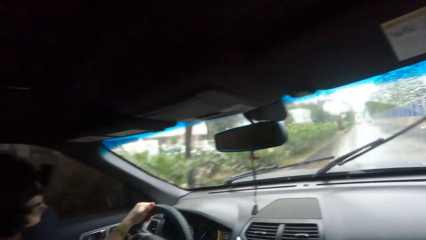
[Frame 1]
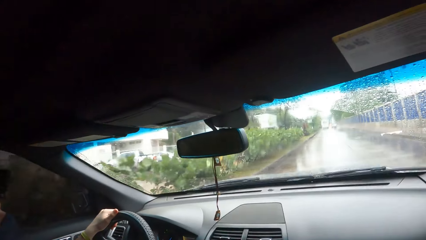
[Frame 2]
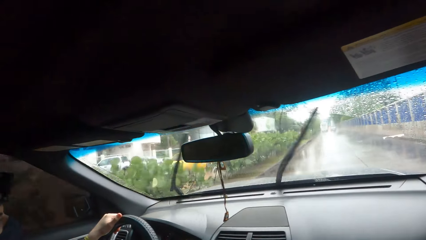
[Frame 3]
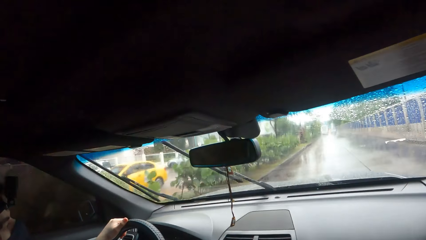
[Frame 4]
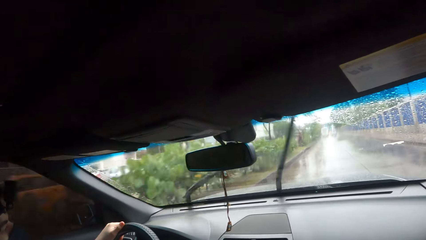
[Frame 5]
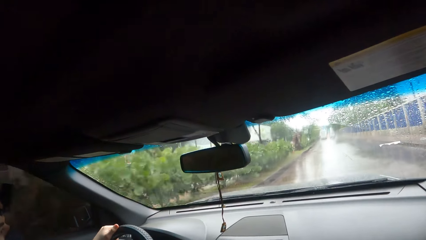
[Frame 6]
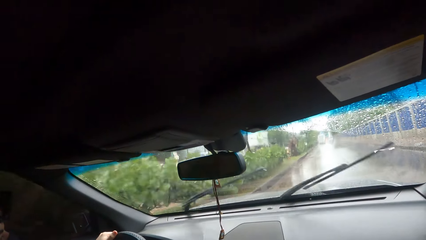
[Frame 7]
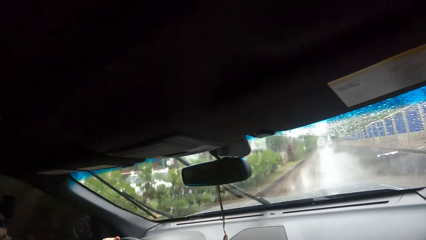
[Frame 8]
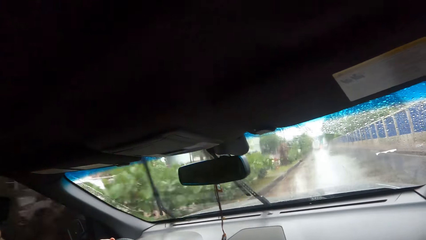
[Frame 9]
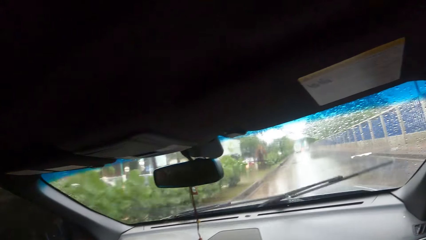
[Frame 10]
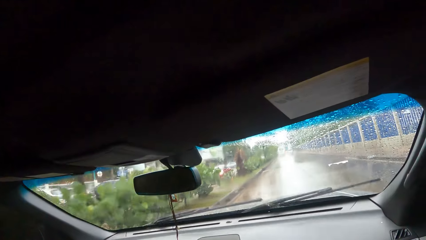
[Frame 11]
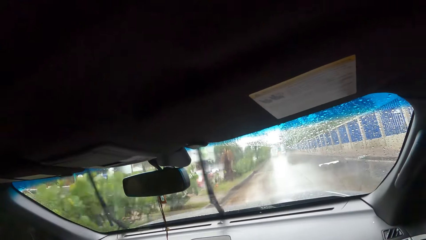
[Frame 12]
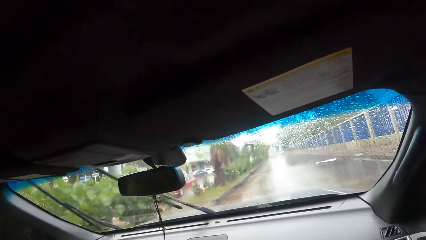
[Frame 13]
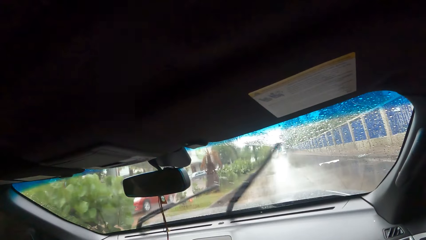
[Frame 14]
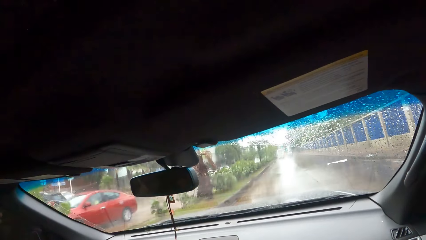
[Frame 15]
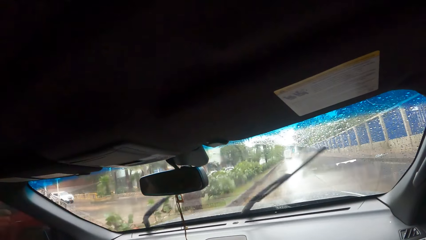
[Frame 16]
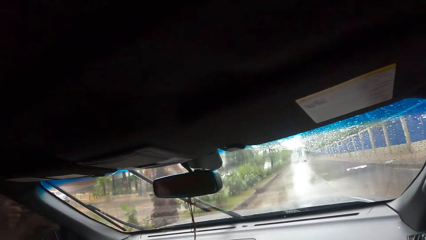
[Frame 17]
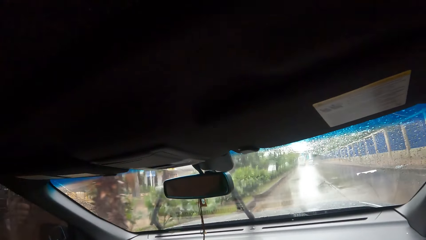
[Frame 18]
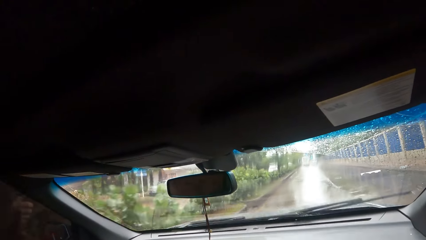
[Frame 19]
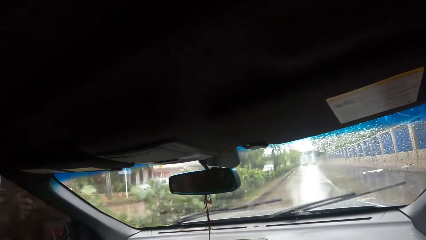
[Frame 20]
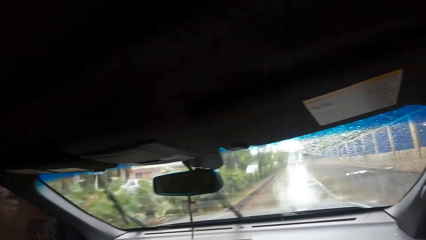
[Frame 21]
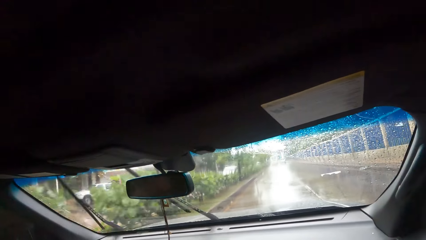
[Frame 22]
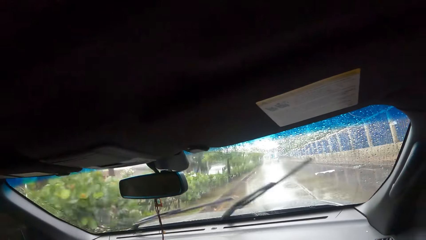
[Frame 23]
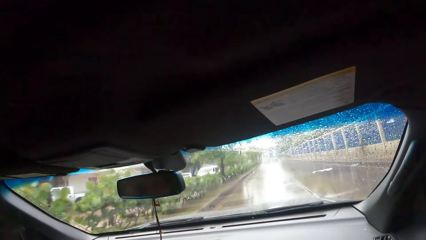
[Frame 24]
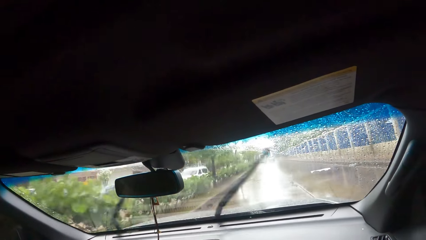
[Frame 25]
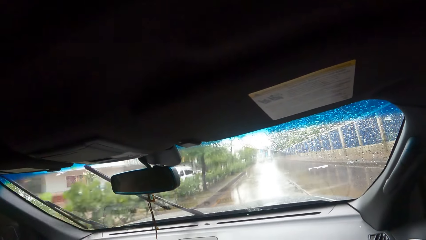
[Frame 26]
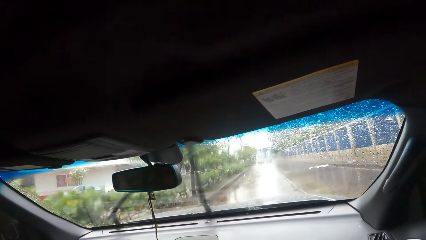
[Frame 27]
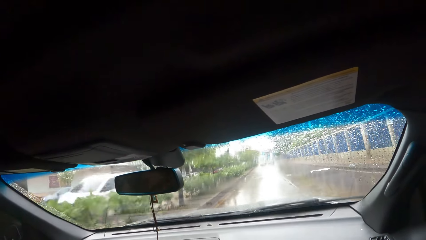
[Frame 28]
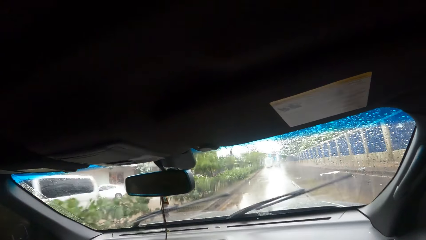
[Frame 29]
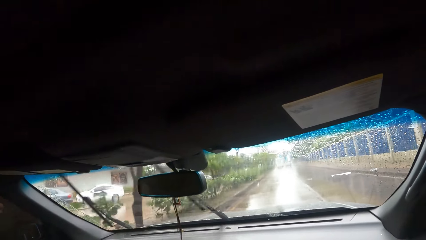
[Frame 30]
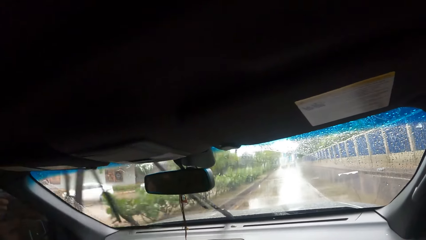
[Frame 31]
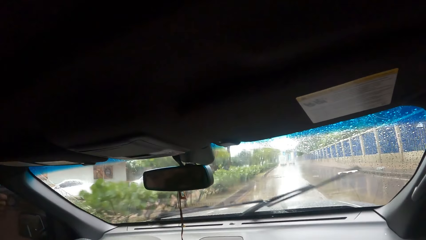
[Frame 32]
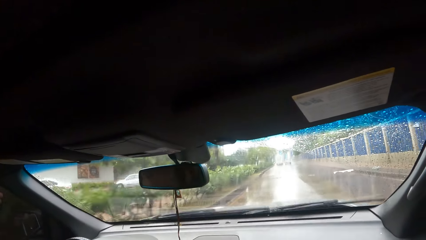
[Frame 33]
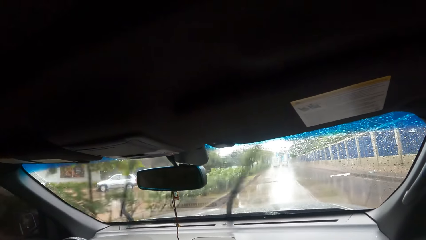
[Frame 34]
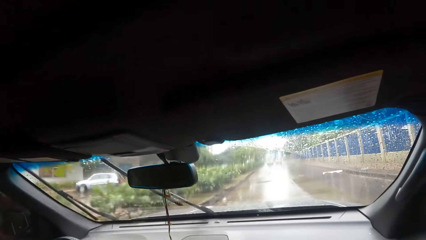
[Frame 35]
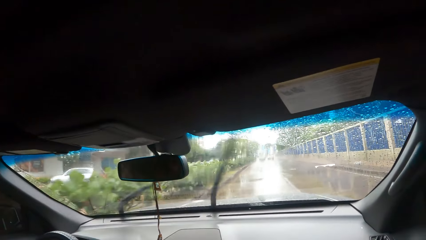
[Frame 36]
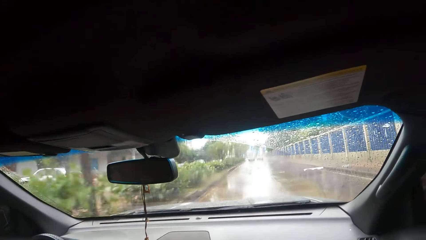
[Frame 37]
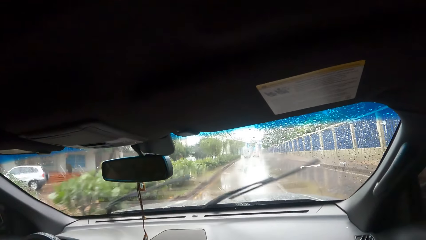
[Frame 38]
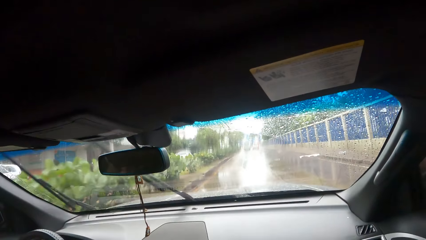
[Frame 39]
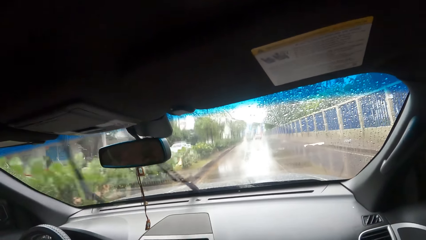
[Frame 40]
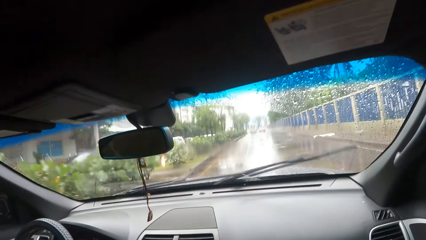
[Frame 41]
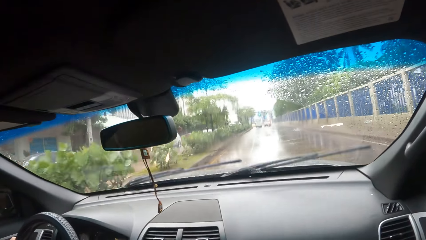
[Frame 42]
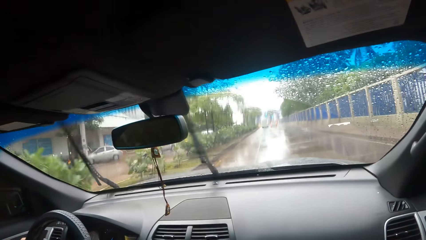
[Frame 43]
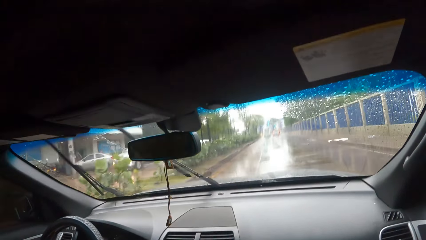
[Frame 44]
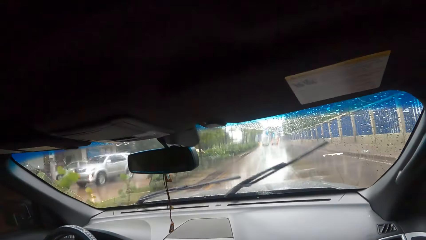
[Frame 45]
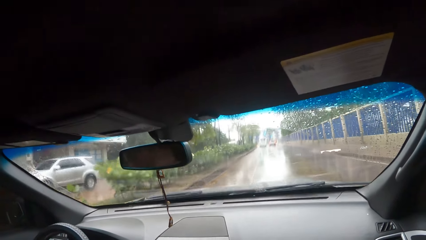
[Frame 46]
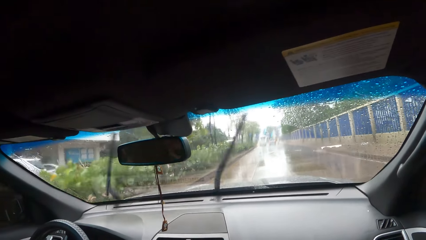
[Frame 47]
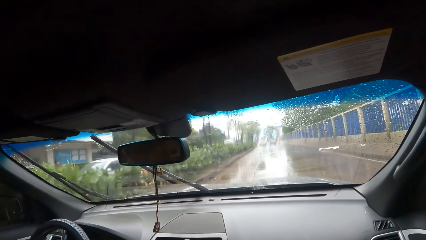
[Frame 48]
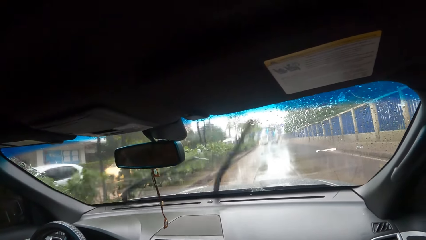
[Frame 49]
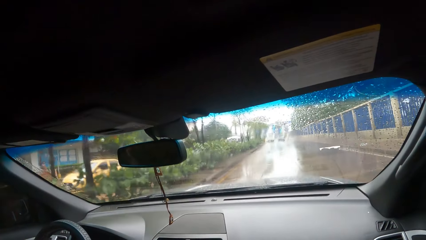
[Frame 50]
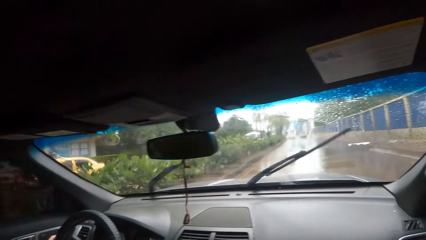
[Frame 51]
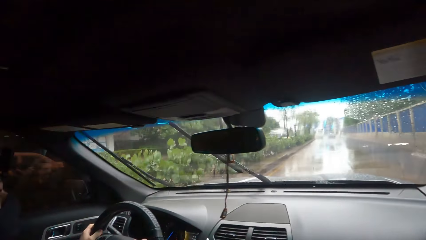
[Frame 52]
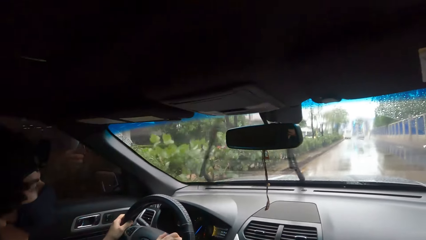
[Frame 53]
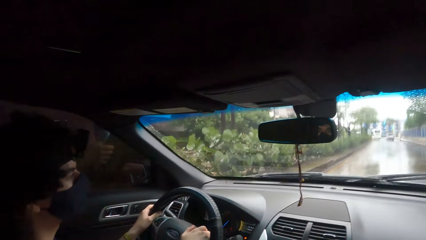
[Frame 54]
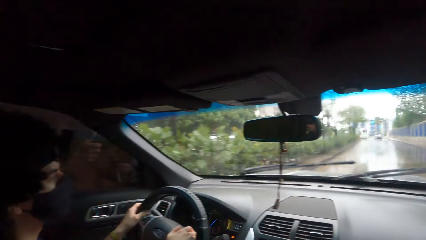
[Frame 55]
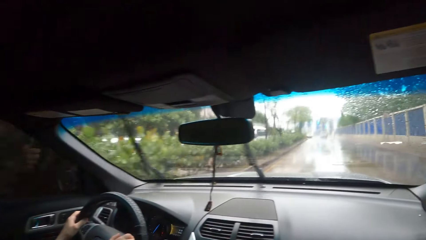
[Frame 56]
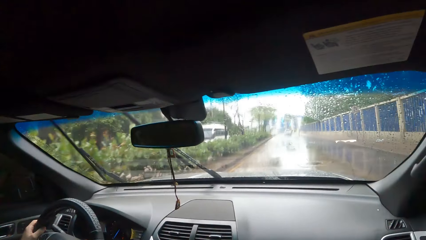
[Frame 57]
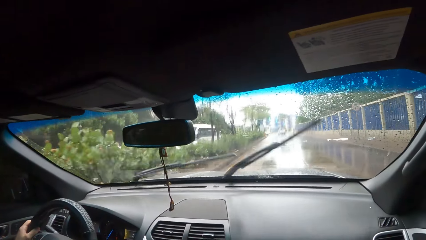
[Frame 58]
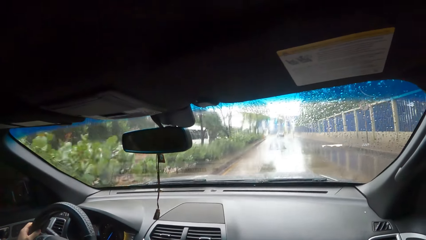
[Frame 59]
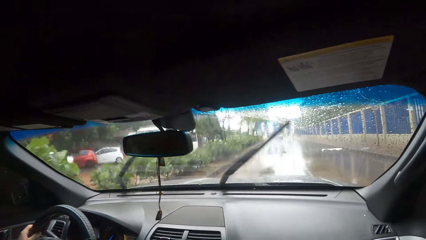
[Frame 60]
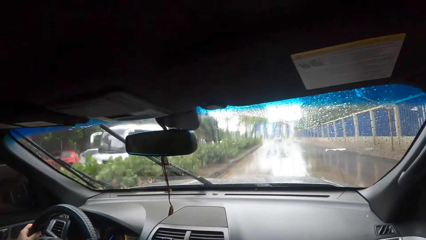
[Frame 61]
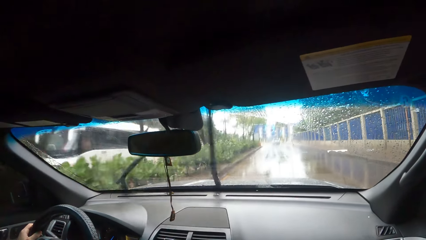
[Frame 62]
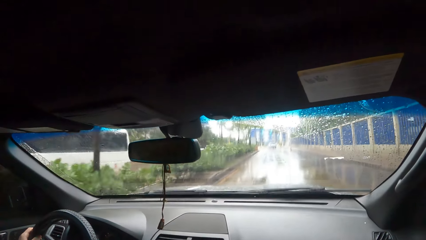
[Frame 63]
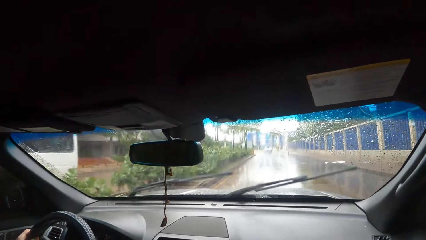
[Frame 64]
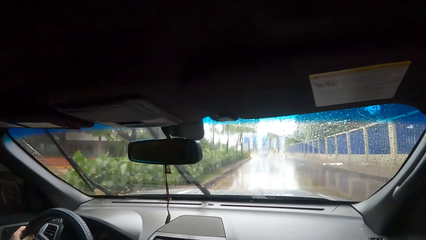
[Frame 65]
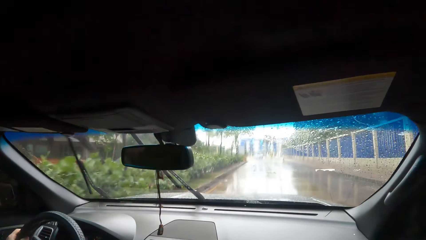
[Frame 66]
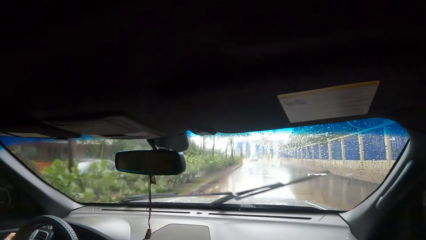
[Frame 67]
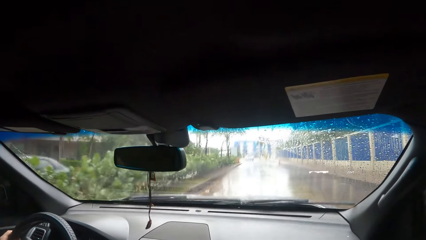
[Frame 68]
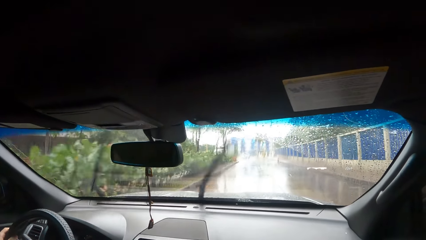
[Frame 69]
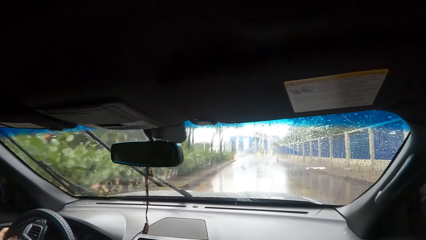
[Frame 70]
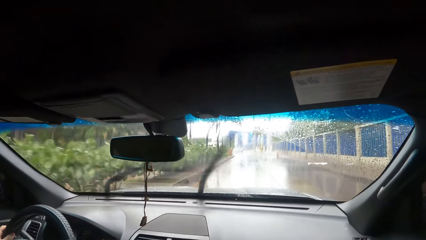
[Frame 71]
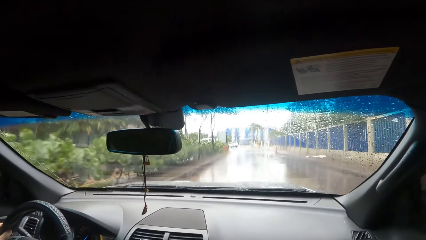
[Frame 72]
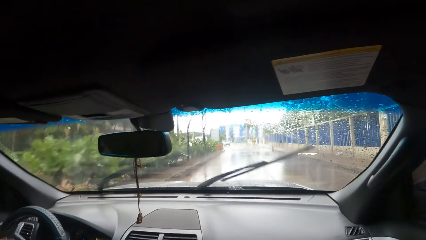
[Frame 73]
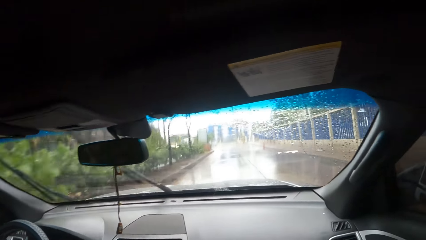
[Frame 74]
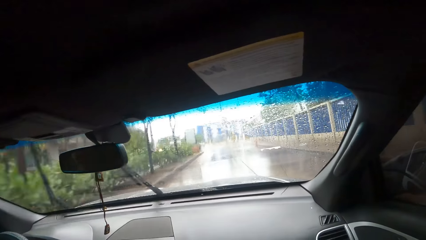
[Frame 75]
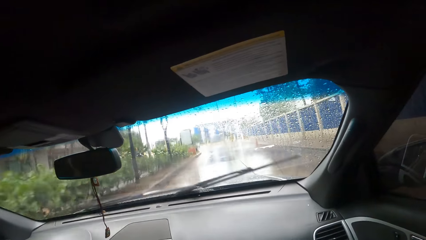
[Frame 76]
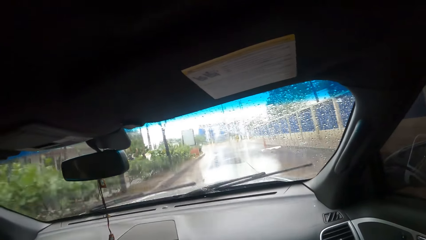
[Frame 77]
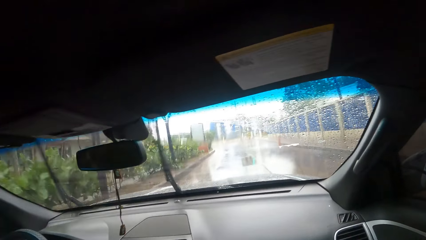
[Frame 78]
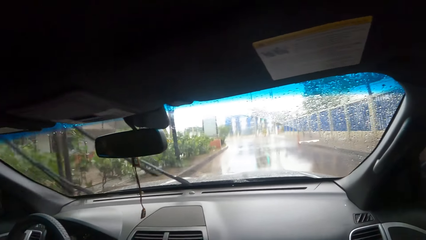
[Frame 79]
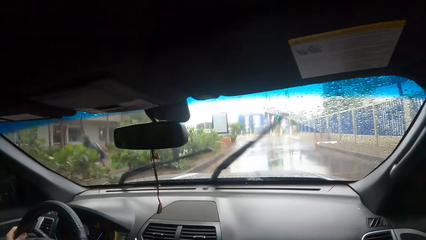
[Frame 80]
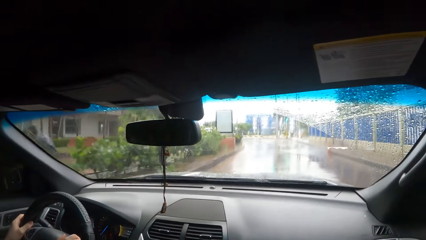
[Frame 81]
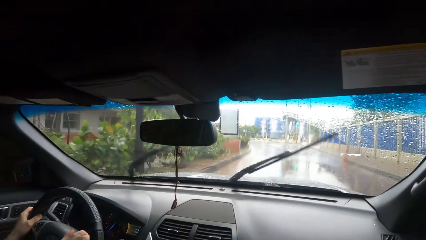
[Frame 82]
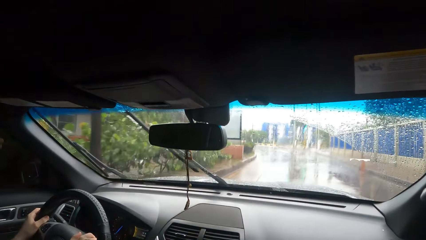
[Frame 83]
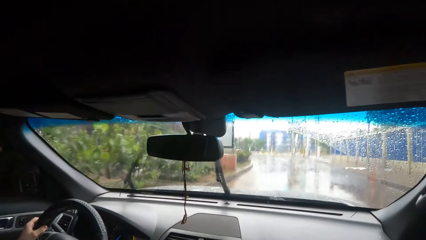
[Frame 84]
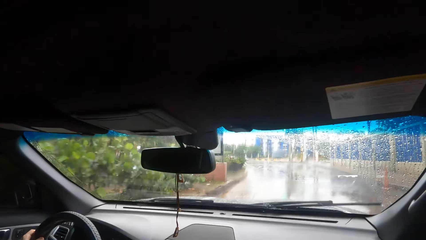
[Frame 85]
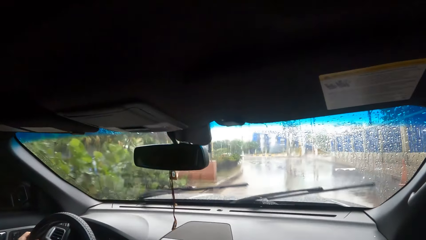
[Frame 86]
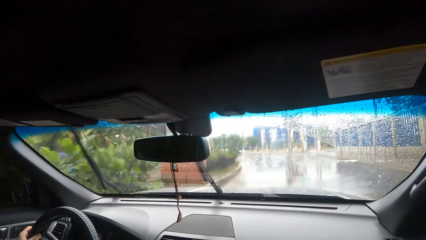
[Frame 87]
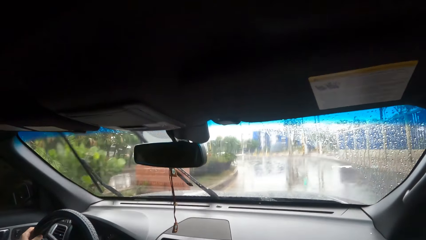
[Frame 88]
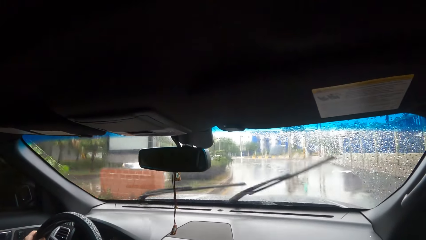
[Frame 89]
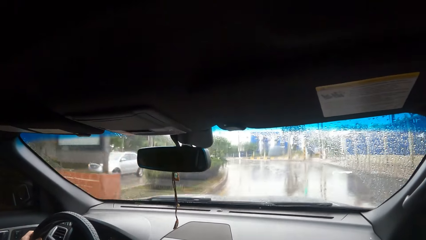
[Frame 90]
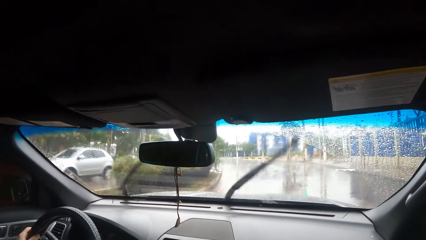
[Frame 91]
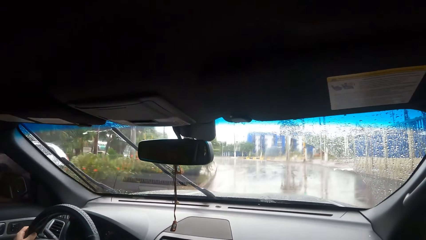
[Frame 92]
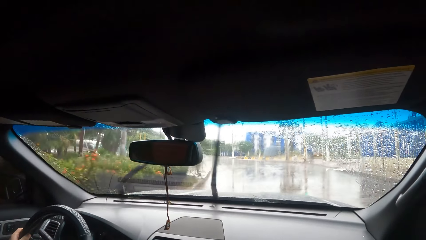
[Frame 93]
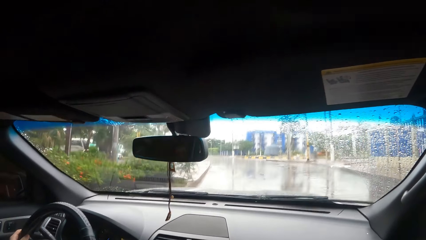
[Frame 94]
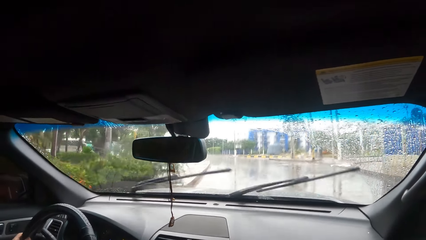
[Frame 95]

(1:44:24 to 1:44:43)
The camera wearer looks through the window. A man drives the car. The camera wearer looks through the window. The man drives the car.
